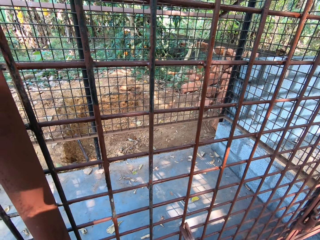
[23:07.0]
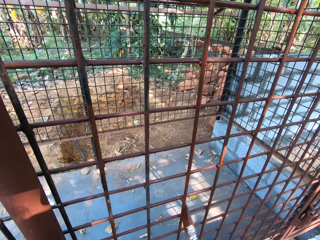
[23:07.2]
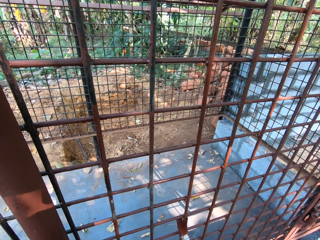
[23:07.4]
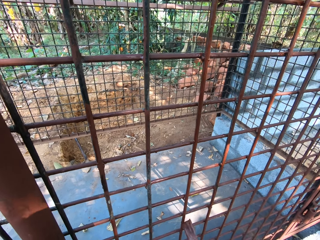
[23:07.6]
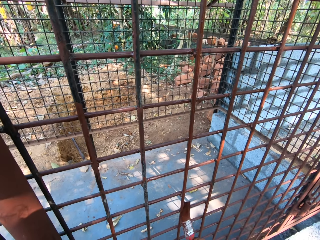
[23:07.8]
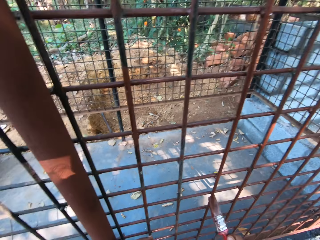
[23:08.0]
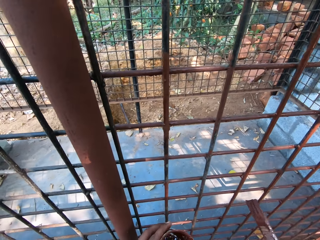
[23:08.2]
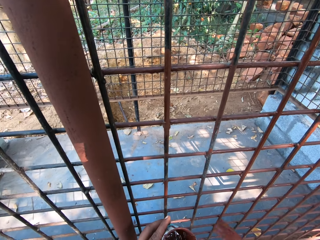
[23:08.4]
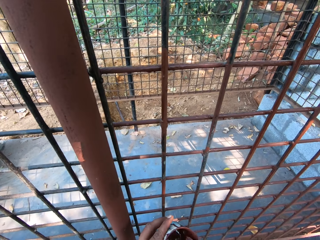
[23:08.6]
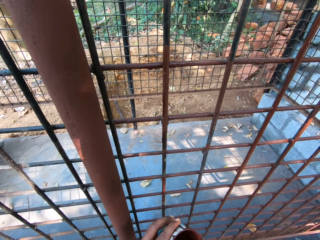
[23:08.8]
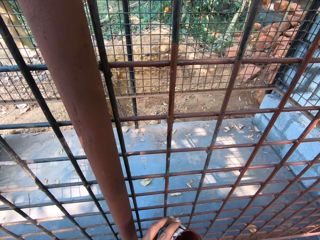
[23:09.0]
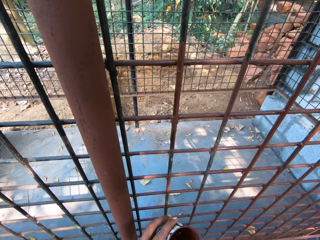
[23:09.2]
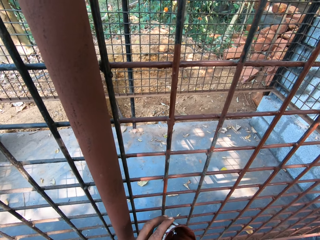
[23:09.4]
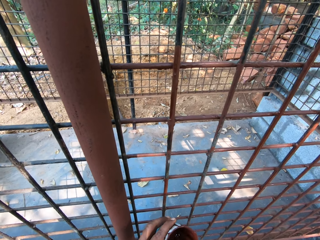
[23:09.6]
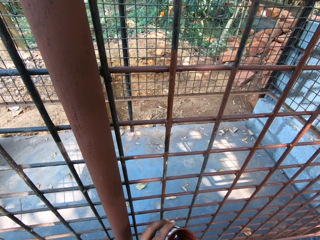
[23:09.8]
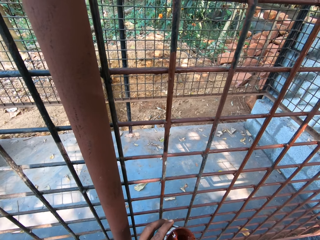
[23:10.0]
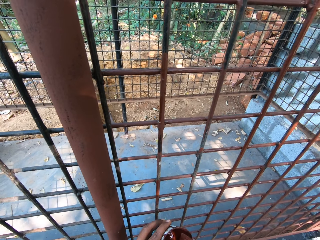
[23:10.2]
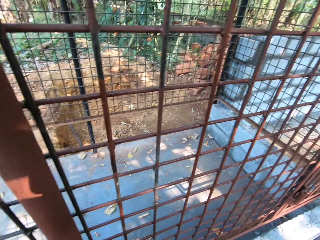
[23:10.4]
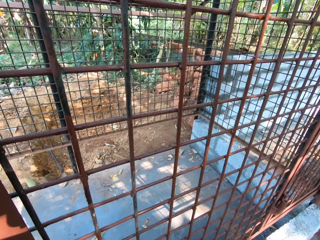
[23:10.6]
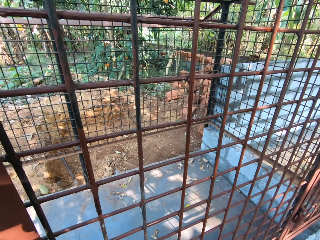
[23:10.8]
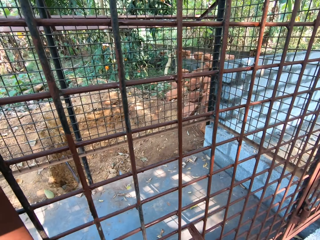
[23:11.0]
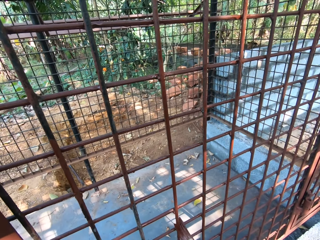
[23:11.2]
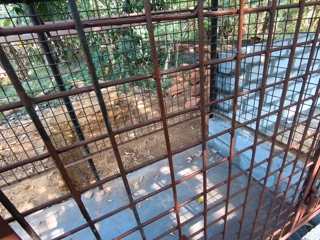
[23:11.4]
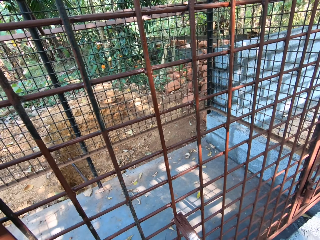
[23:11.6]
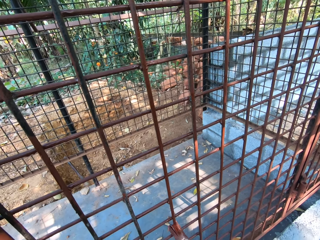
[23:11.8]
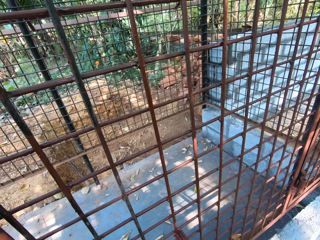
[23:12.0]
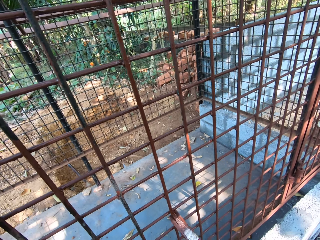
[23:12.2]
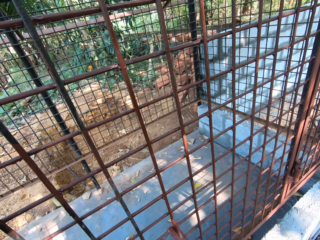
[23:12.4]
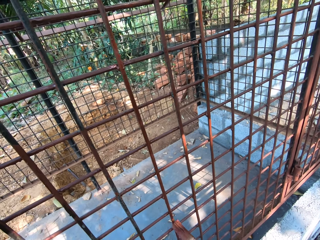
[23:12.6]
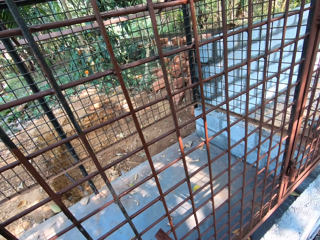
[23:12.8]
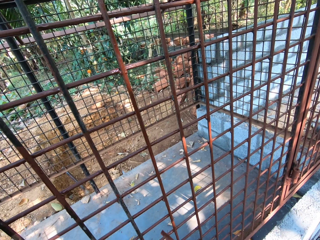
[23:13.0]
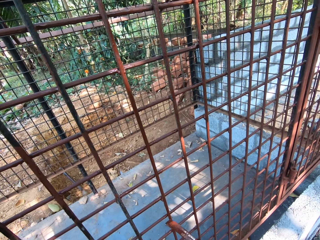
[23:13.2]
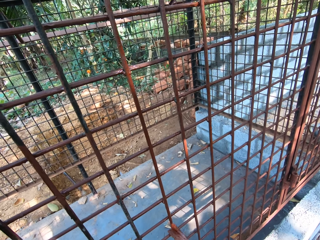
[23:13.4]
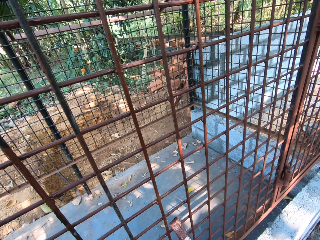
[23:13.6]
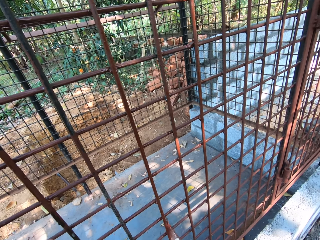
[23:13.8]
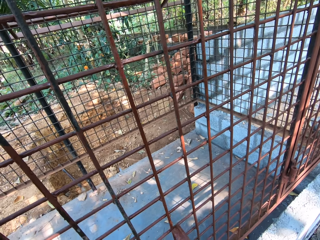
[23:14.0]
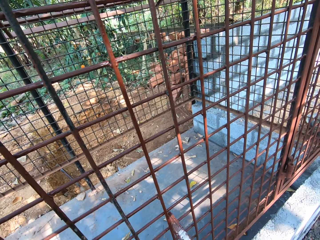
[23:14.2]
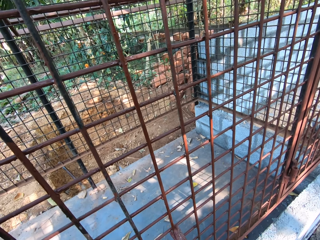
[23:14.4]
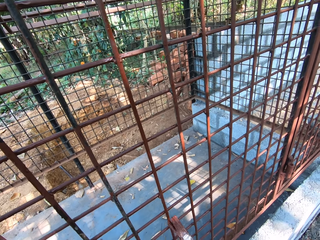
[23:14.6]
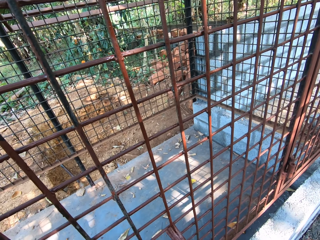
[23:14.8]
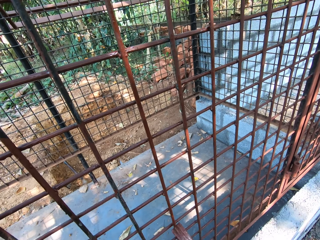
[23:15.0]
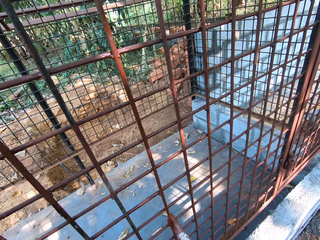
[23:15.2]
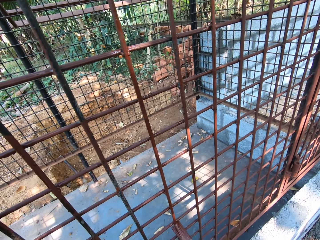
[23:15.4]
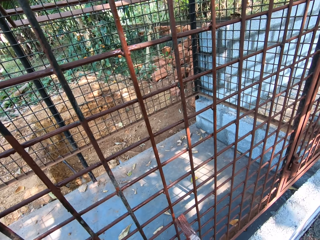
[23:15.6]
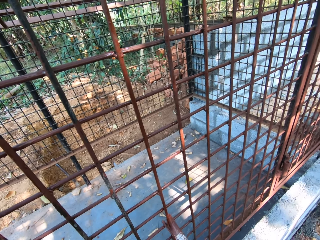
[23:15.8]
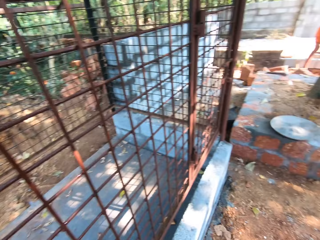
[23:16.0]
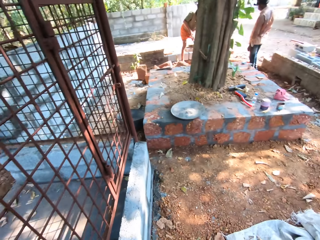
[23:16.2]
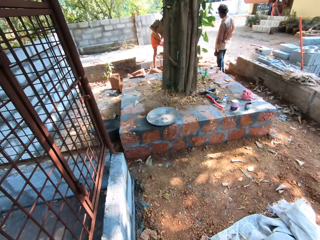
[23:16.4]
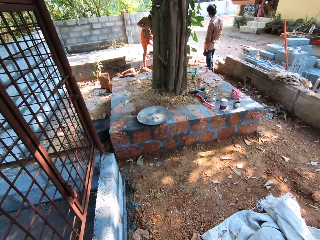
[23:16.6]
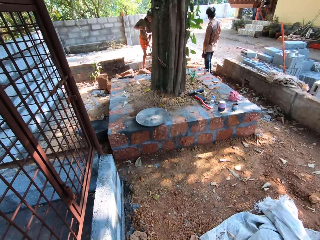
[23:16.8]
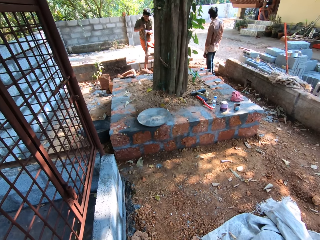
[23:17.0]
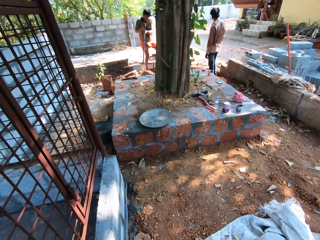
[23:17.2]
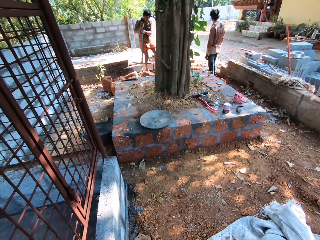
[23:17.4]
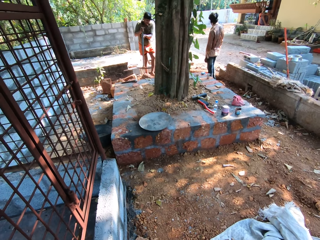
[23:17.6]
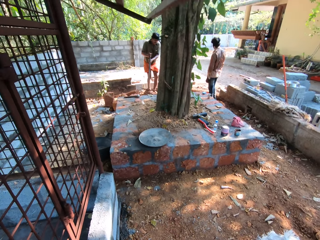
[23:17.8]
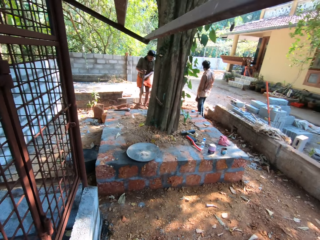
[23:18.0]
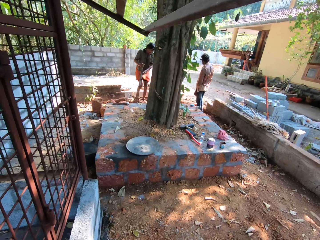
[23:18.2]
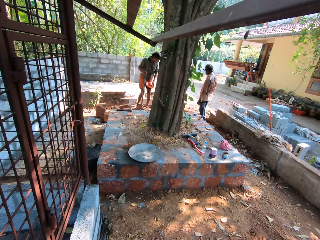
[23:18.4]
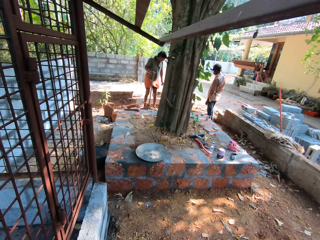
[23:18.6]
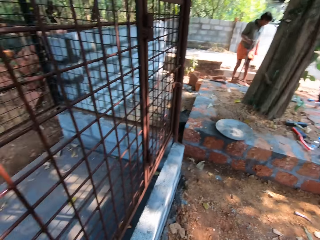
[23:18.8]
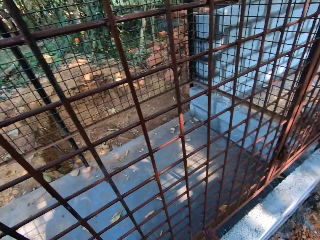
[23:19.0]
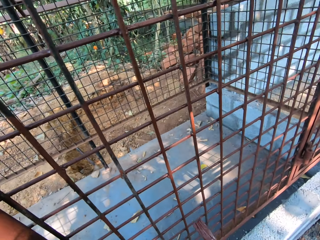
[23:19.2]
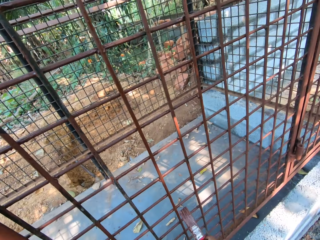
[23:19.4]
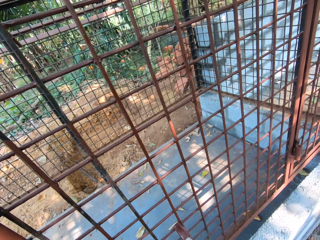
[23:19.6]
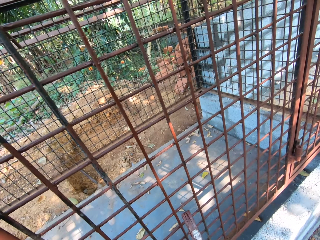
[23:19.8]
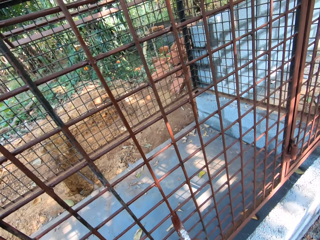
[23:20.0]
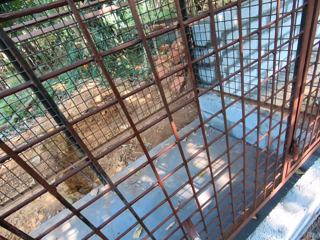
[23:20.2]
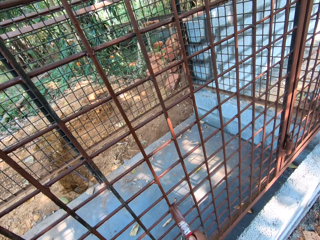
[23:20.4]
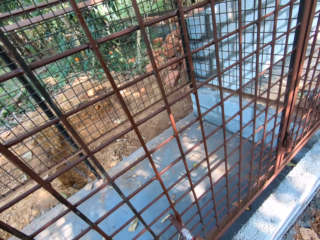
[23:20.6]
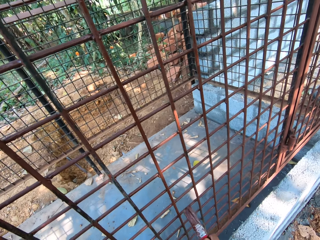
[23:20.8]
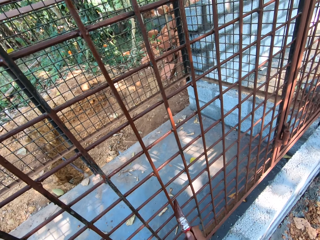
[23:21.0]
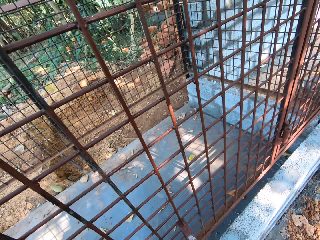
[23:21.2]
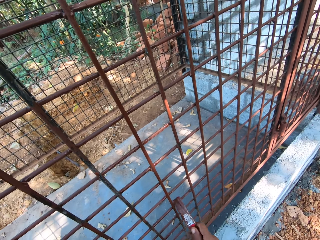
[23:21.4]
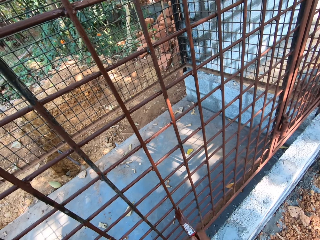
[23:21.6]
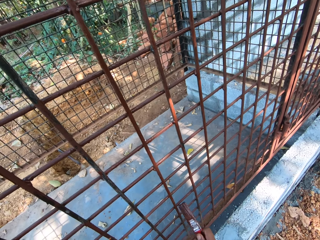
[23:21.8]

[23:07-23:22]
The camera wearer dips the paintbrush in his right hand in a cup of paint in his left hand. He paints the cage or metal rod with the paintbrush in his right hand. A man hits the axe in his hands on the floor. The camera wearer looks around and paints the metal rod.

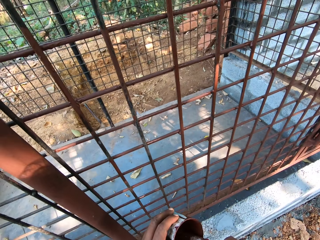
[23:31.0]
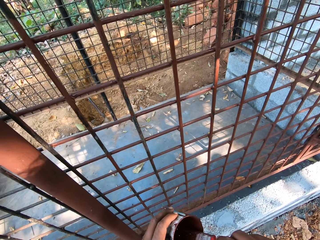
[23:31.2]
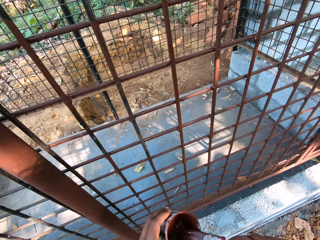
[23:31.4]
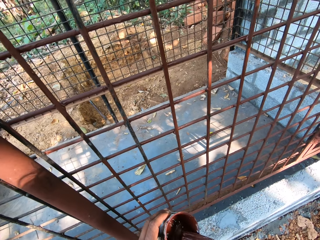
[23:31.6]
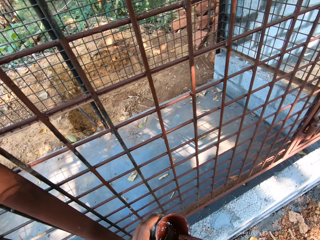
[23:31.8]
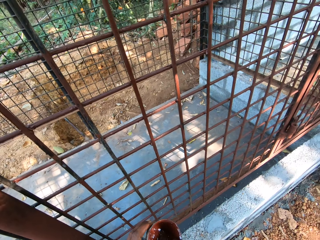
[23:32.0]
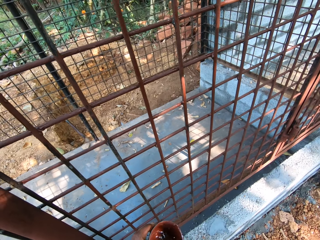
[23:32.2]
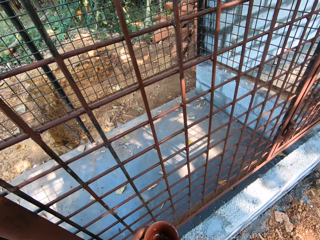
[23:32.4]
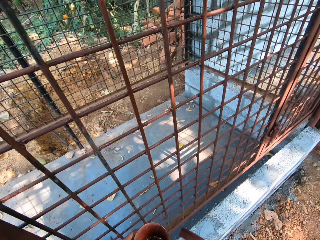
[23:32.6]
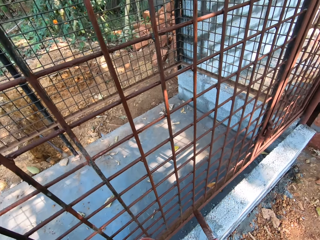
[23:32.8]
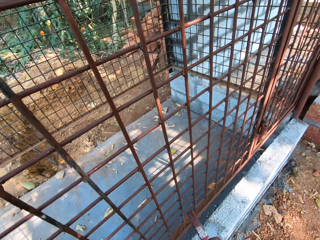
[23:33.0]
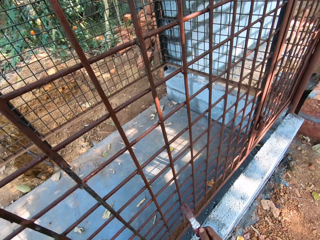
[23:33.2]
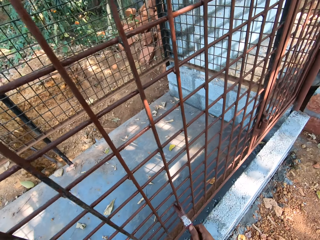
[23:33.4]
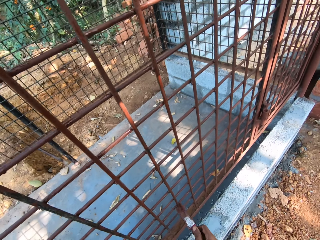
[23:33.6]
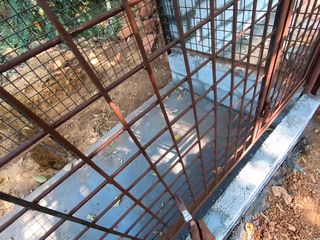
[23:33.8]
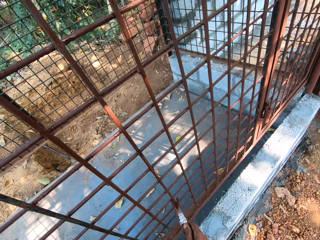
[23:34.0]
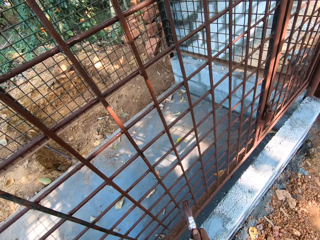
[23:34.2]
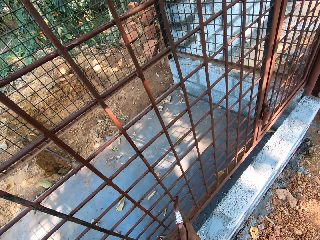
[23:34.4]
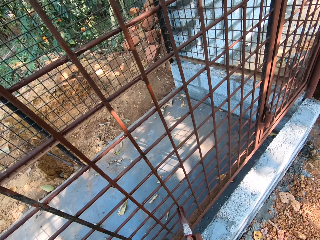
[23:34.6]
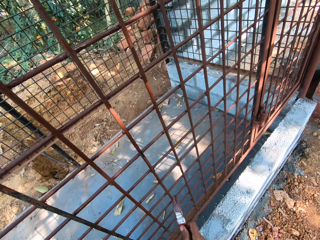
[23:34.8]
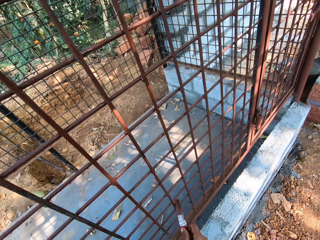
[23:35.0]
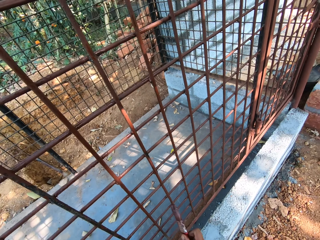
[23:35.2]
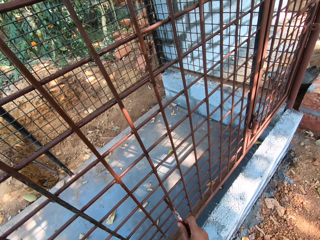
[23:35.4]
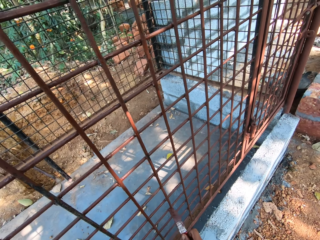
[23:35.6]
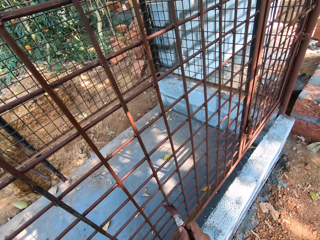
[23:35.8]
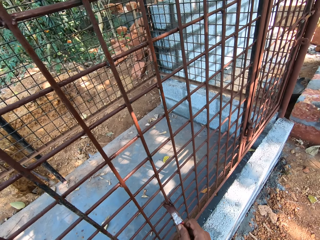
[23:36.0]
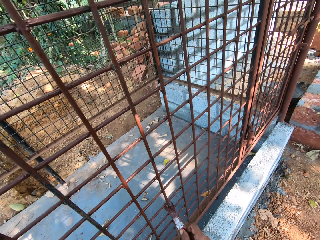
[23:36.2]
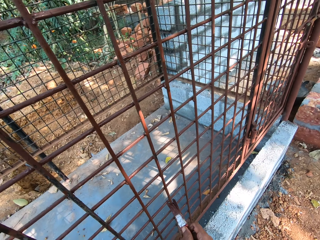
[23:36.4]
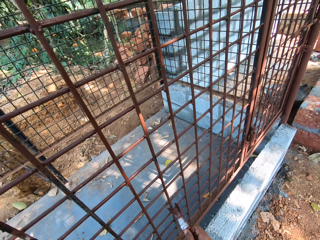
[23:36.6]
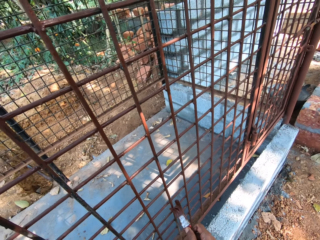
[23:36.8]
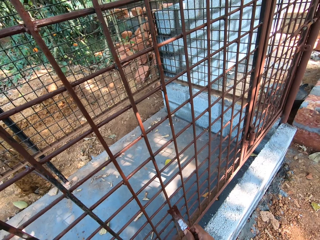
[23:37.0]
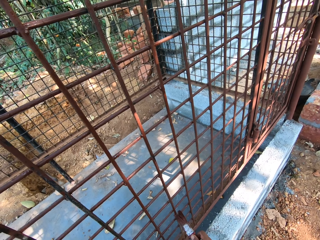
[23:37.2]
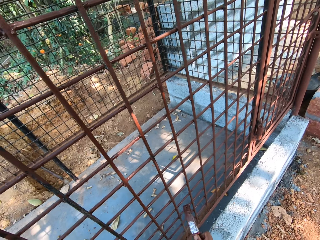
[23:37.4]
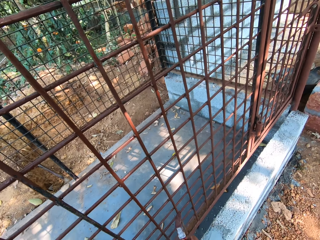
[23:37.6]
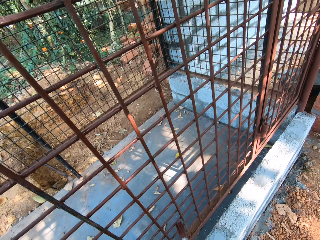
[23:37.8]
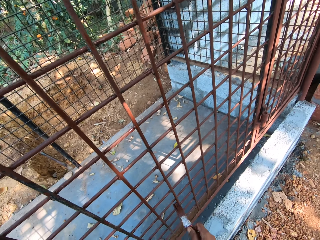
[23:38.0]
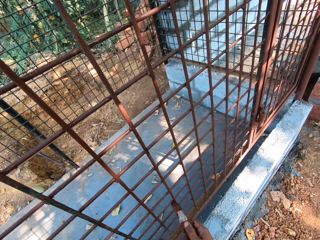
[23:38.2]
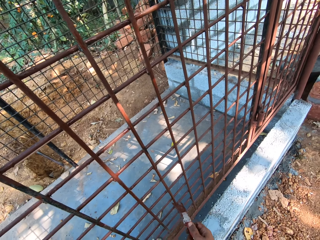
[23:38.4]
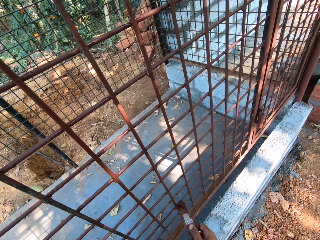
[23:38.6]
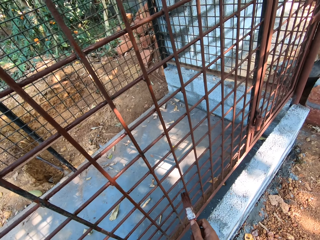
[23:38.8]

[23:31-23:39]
The camera wearer dips the paintbrush in his right hand in the cup of paint in his left hand. He scrapes the paintbrush in his left hand on the edge of the paint cup in his left hand. He paints the cage with the paintbrush in his right hand.
